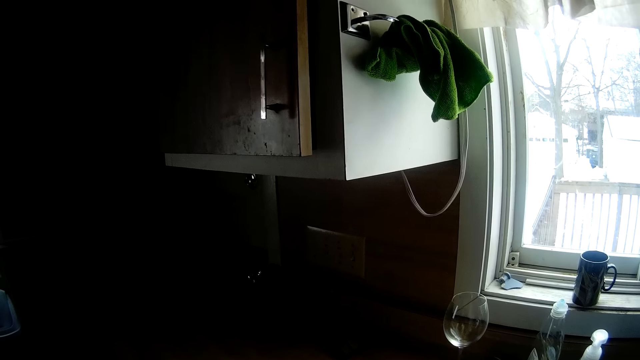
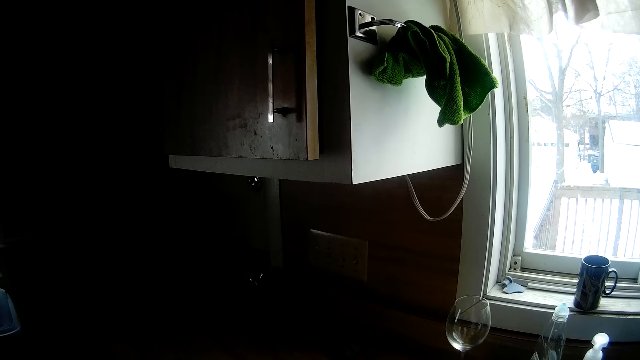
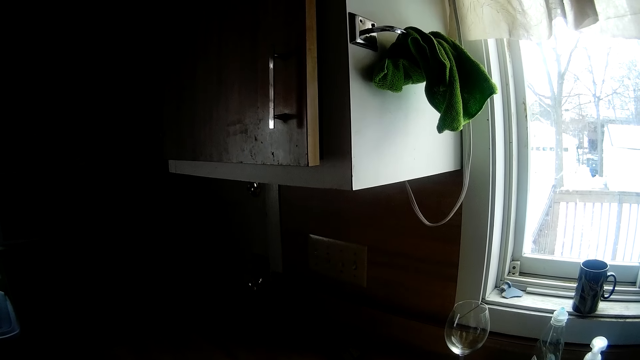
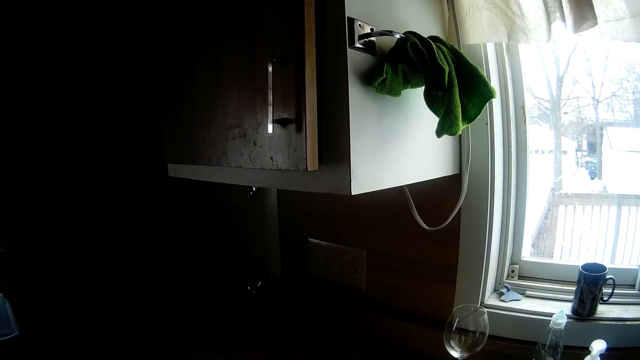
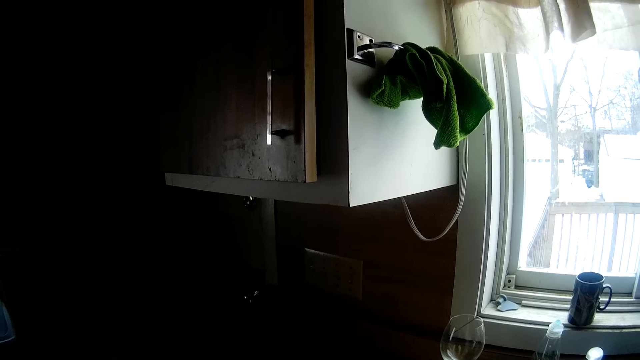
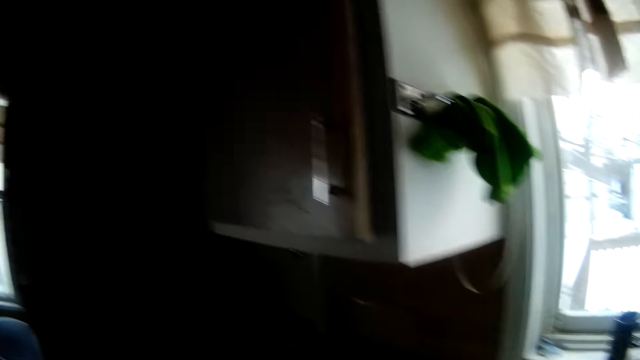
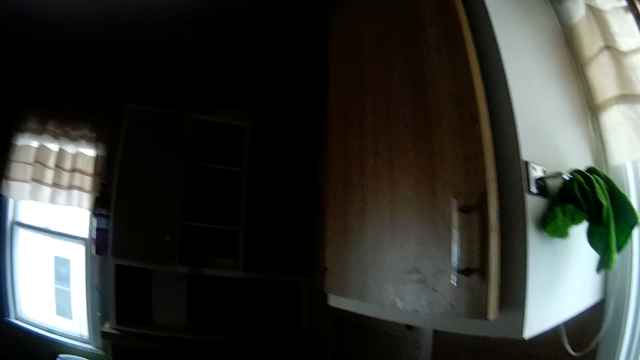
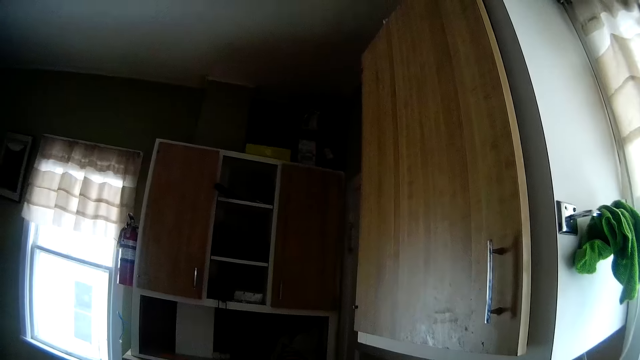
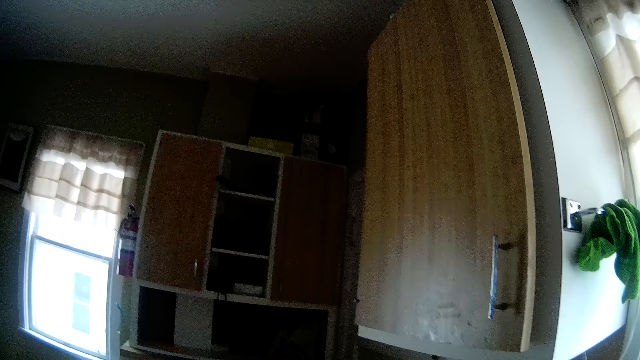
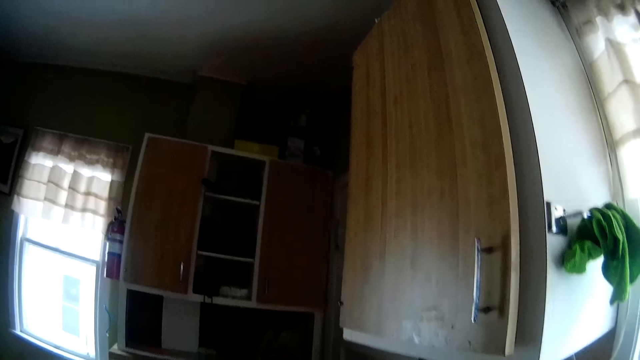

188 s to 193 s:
The camera wearer looks around.

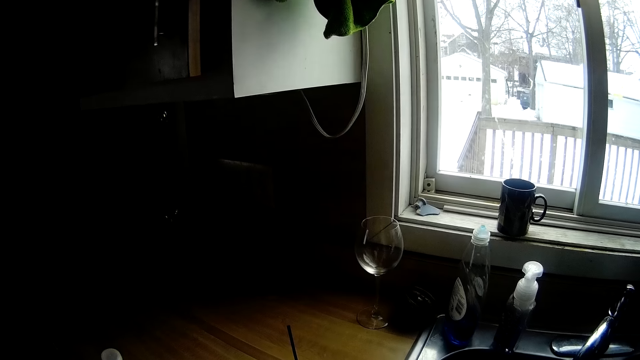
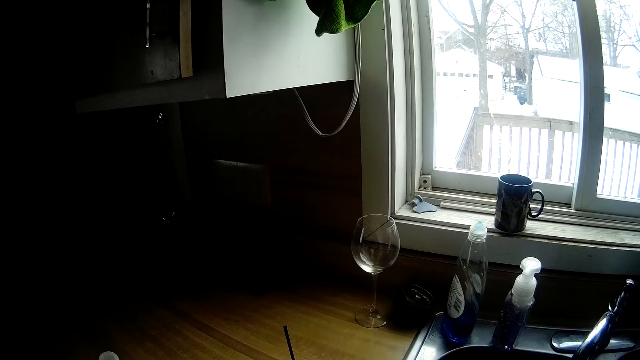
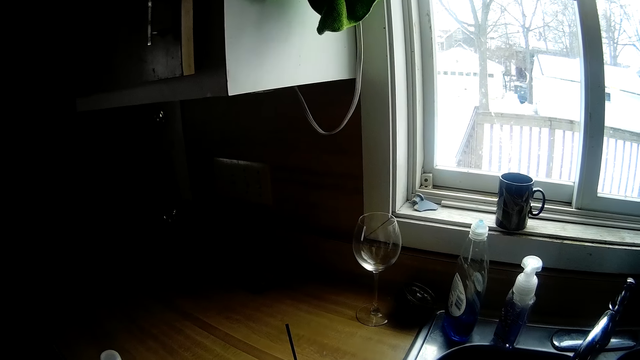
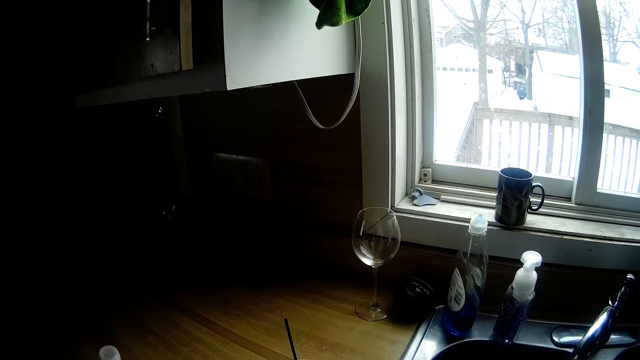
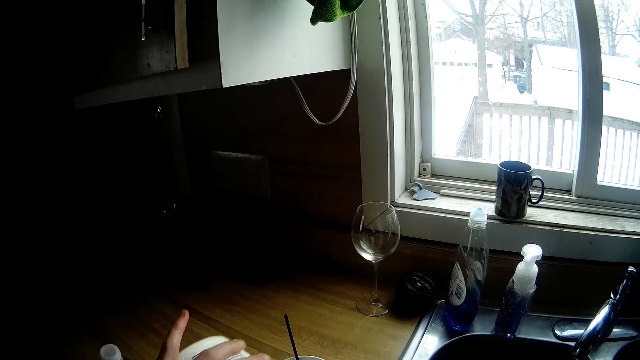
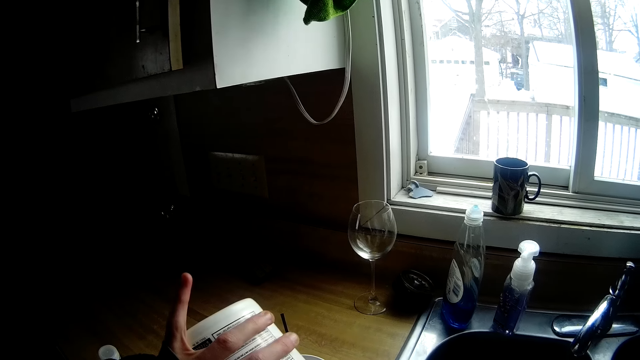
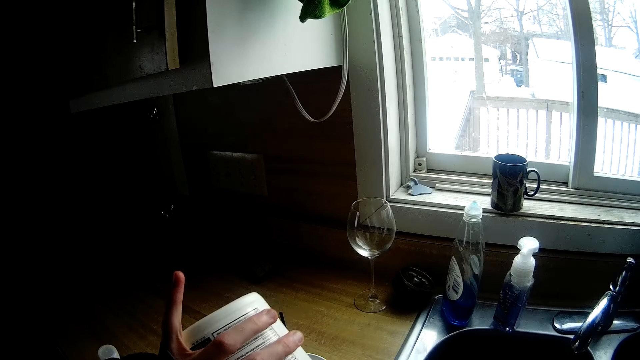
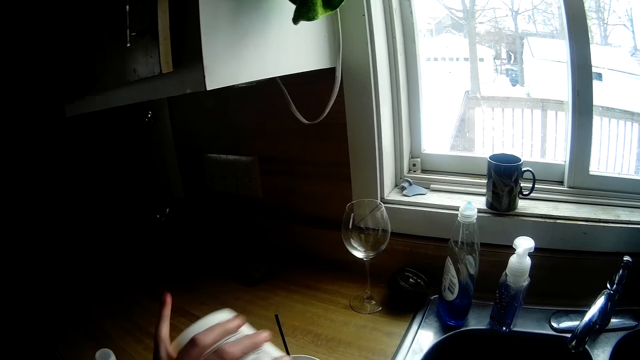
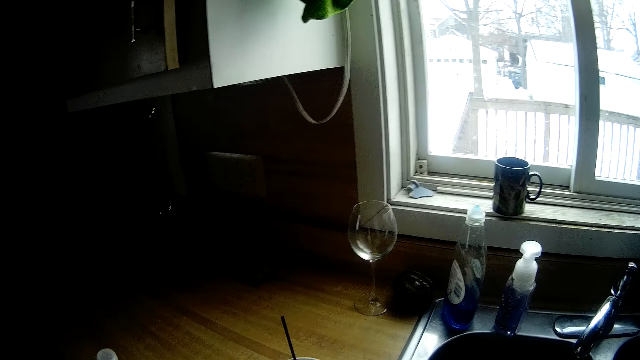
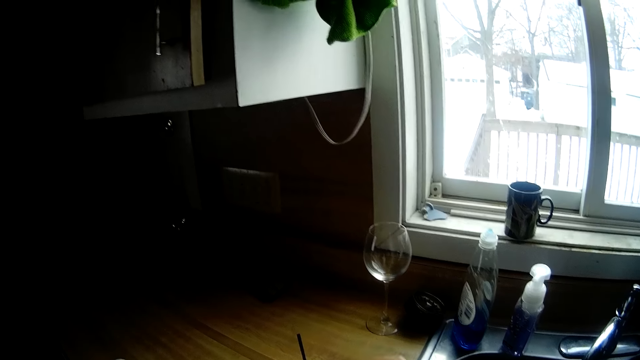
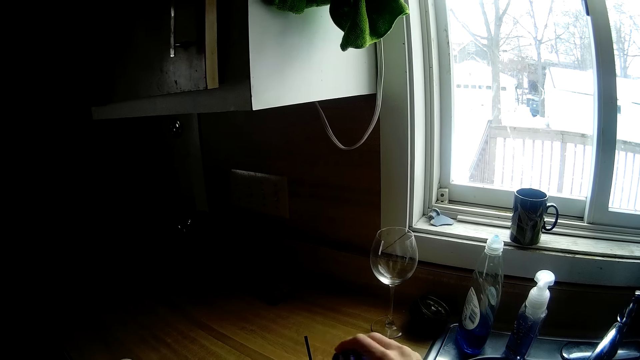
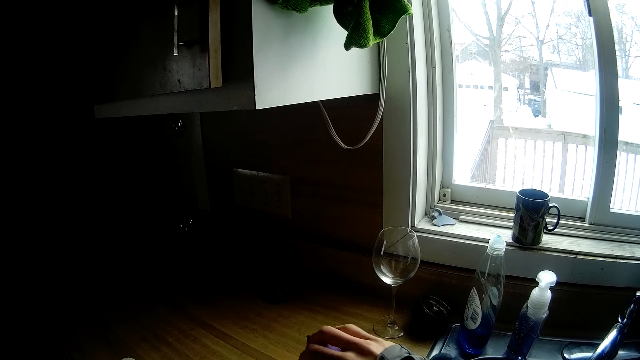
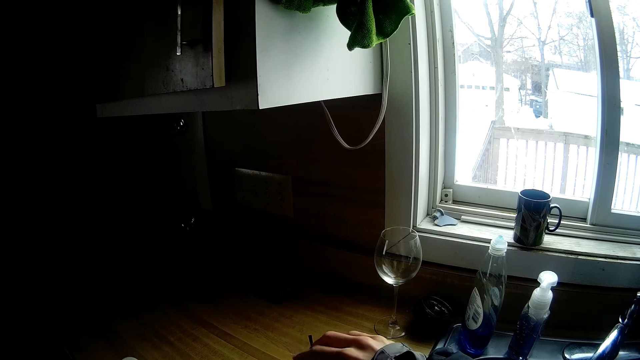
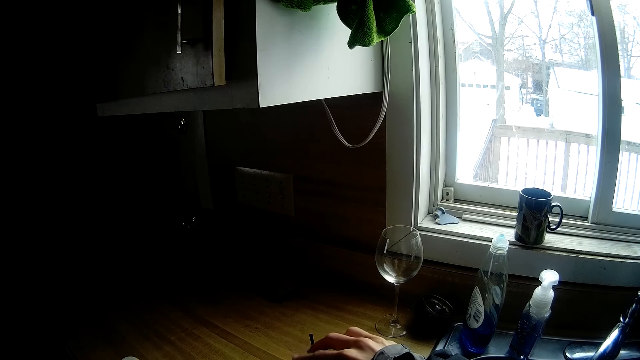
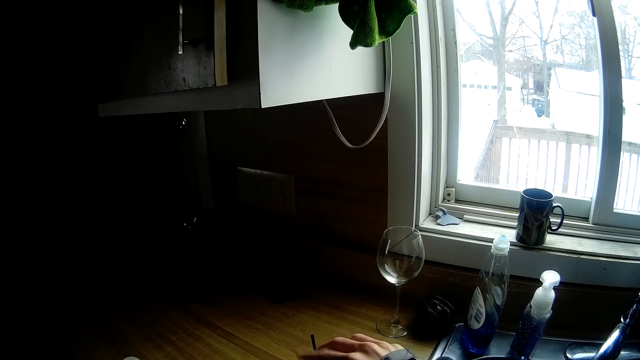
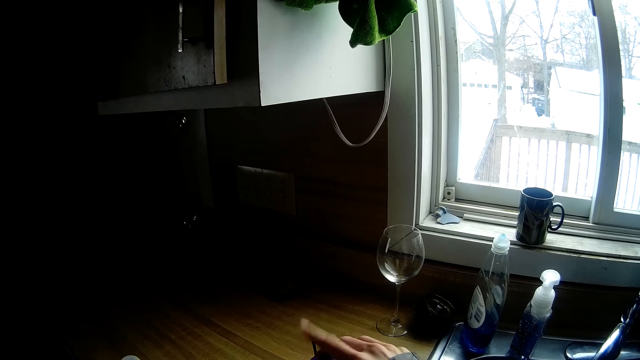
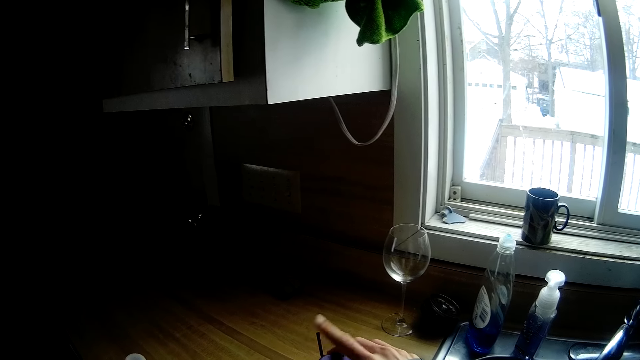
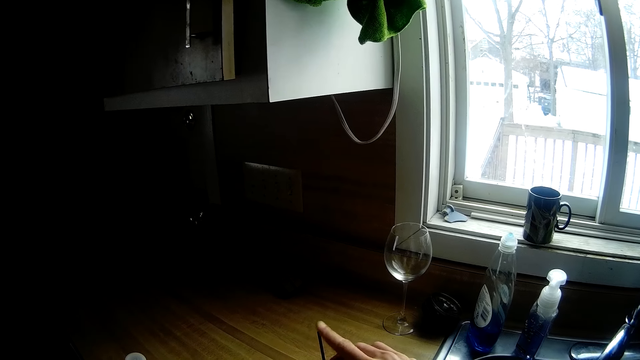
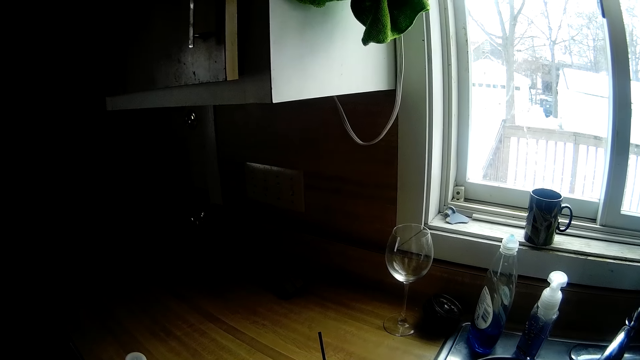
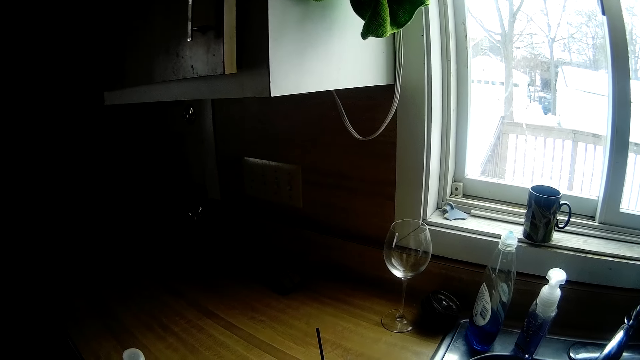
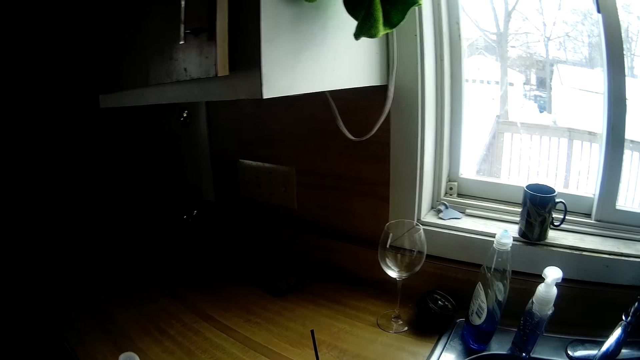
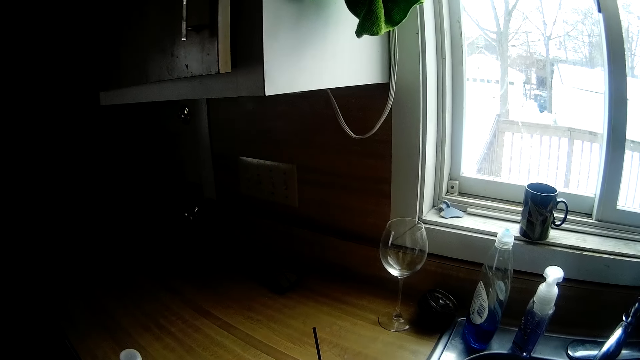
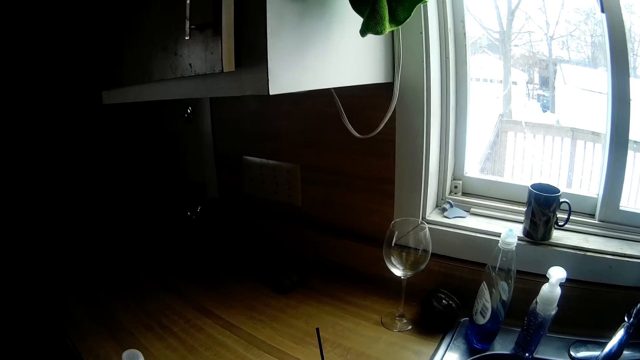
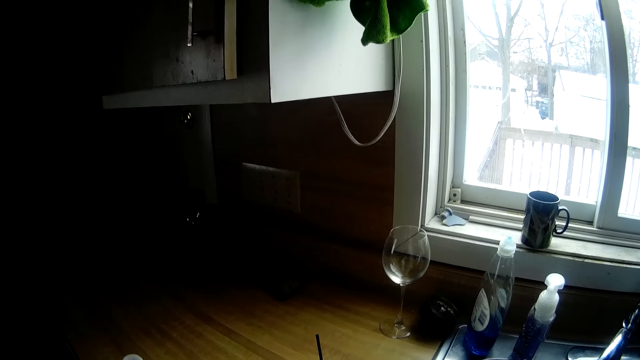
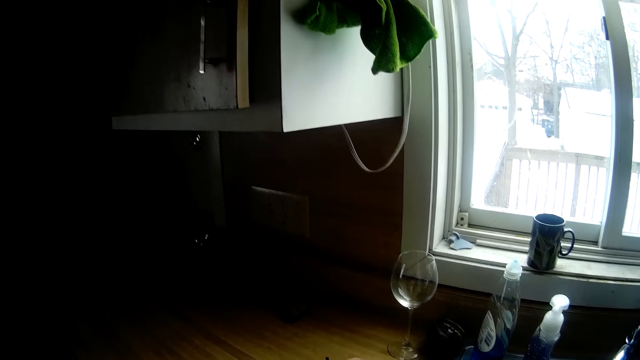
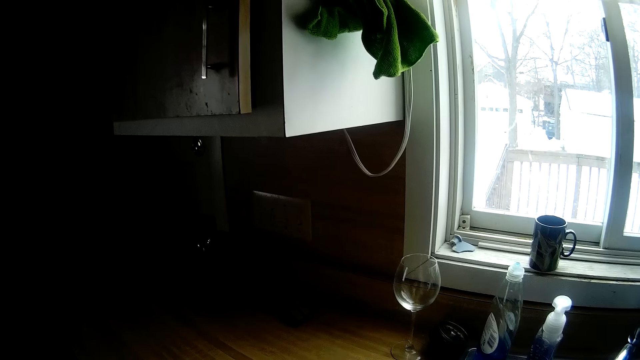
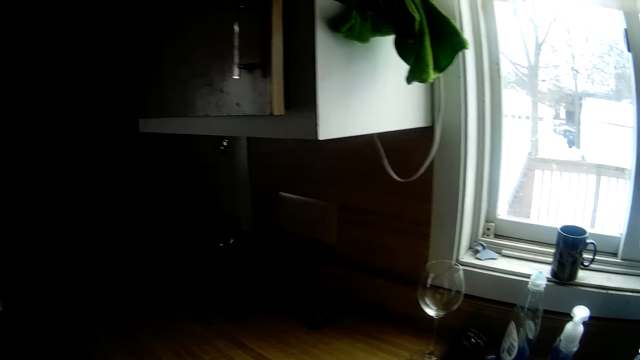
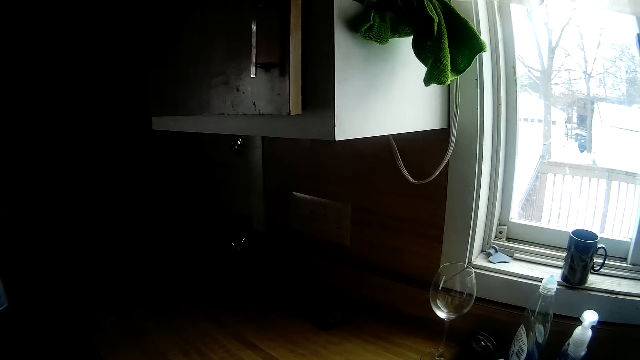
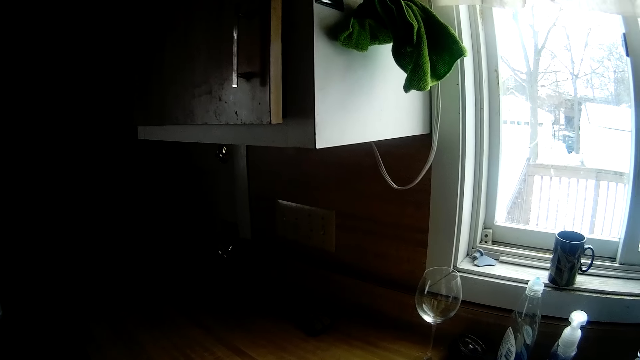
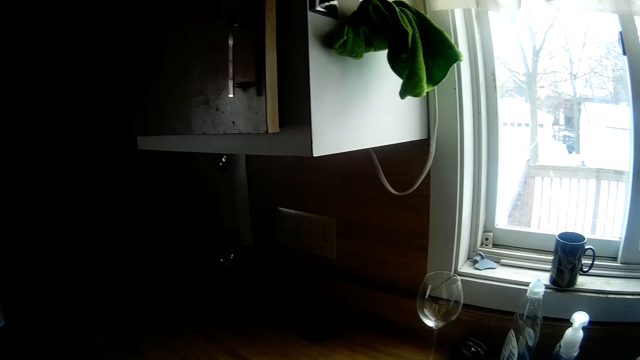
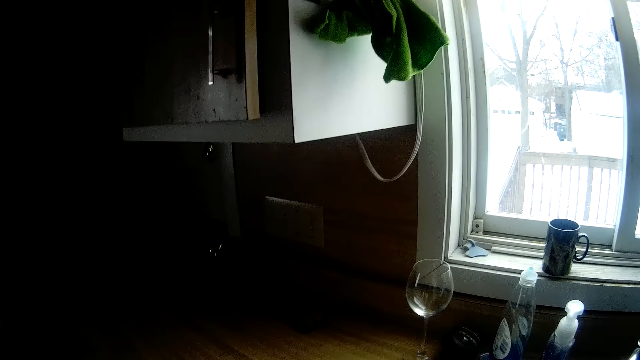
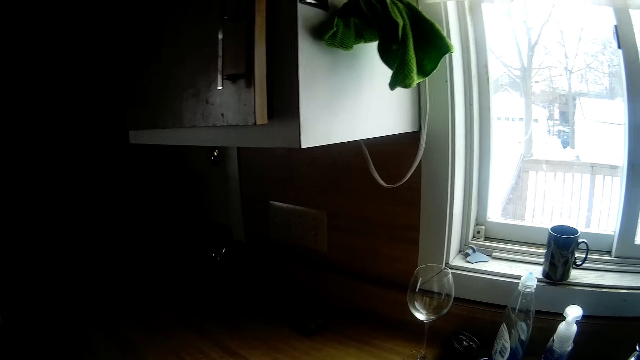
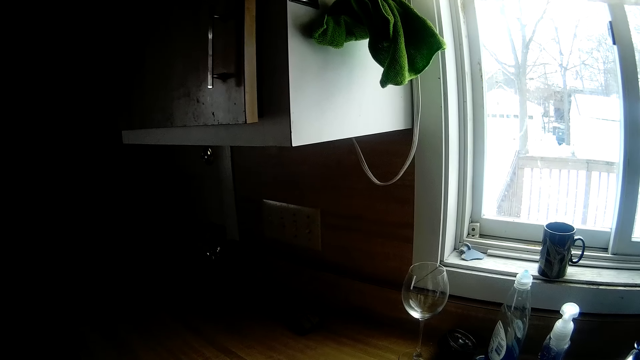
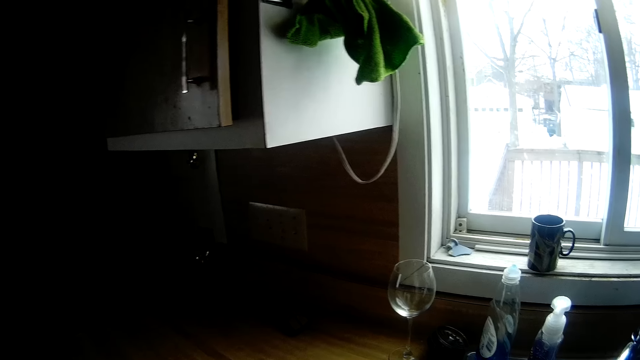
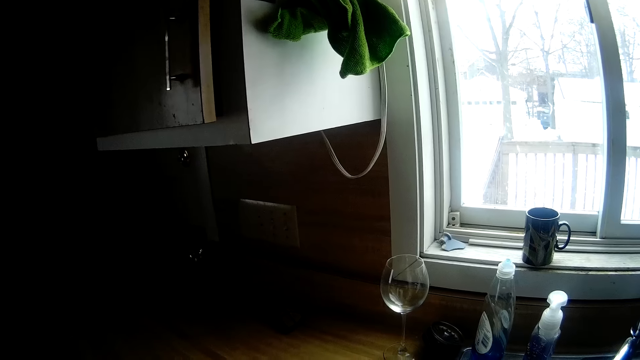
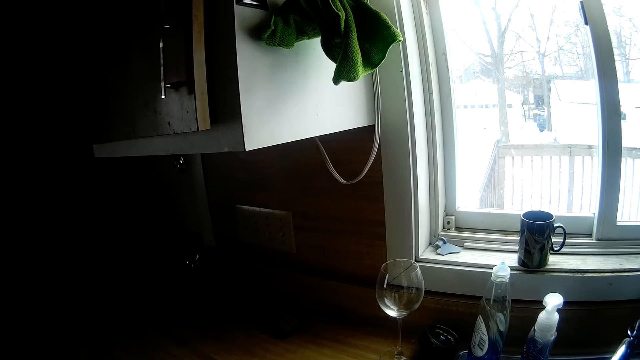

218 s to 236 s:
The camera wearer pours the content of a bottle from a countertop with his left hand. He lifts the bottle. He pours a powder with his right hand. He drops the bottle. He moves the fingers. He looks around.
